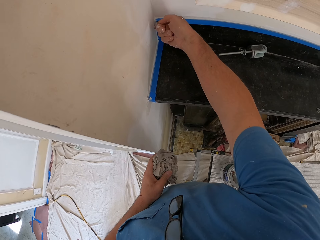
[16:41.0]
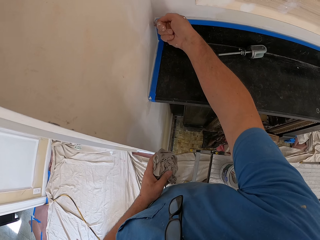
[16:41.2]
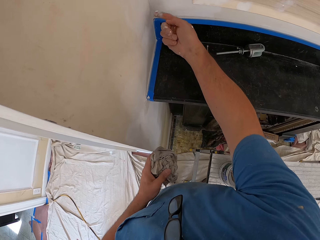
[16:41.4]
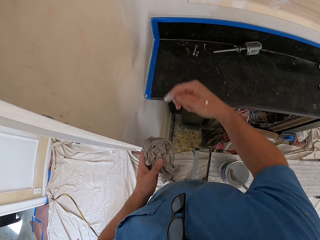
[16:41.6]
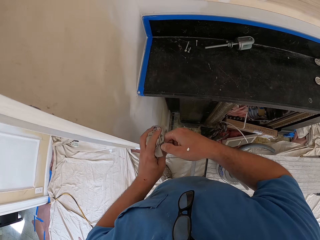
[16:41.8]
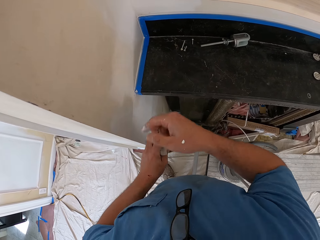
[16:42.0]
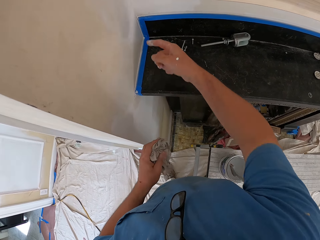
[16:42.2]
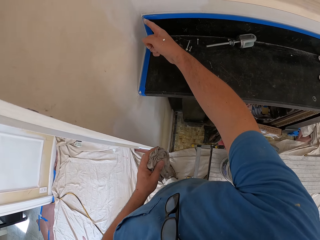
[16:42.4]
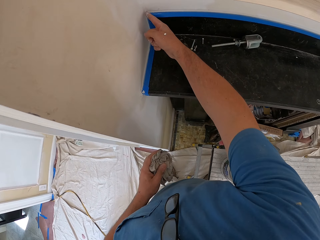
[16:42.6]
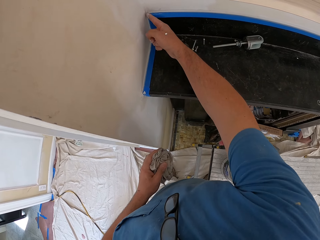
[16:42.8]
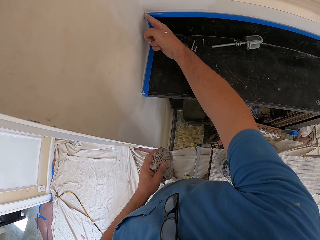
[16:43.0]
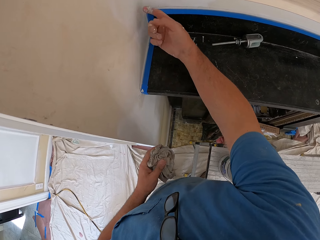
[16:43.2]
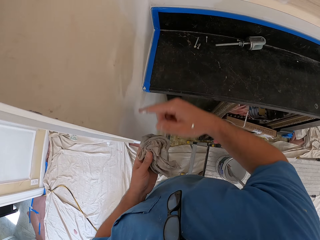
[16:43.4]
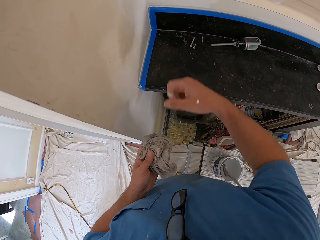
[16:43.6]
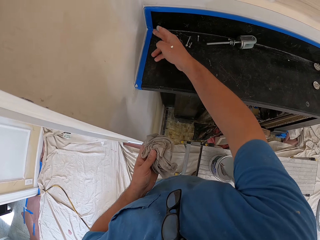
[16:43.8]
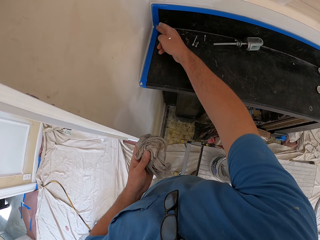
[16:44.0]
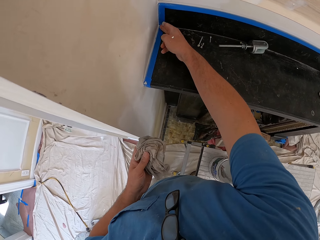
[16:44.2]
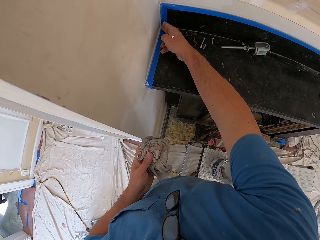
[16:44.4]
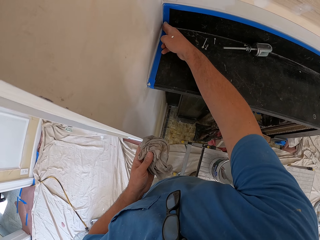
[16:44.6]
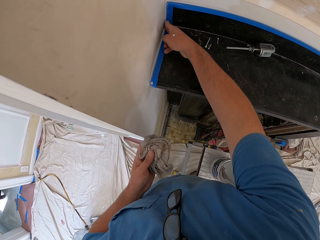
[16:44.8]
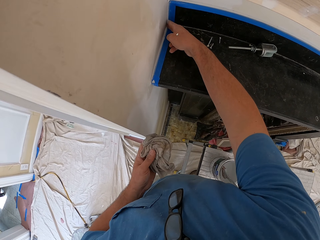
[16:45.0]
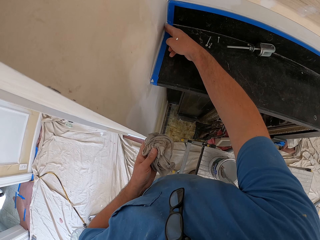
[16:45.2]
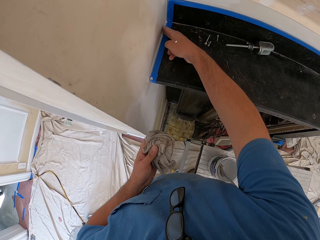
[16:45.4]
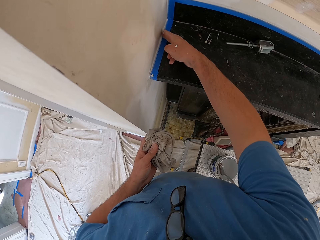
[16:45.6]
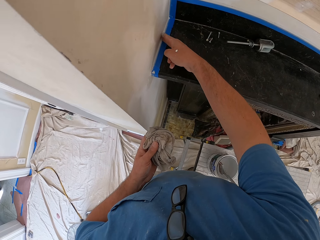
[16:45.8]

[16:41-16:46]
The camera wearer wipes his finger. He spreads the construction adhesive. He wipes his finger. He spreads the construction adhesive.

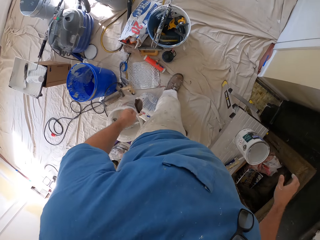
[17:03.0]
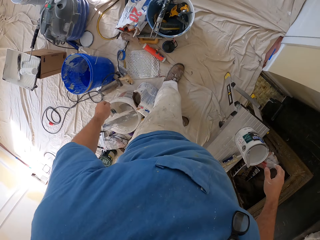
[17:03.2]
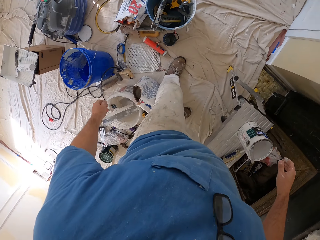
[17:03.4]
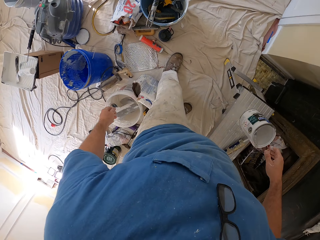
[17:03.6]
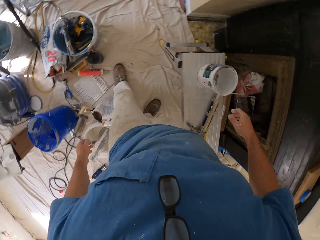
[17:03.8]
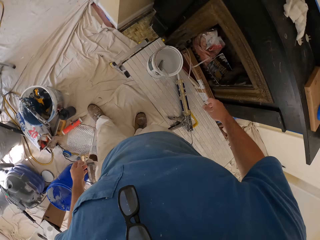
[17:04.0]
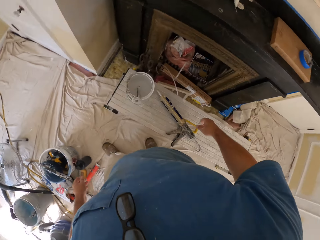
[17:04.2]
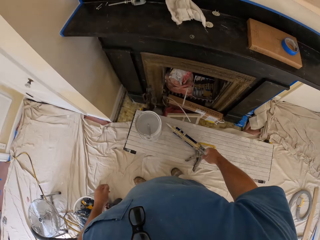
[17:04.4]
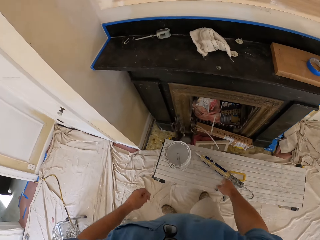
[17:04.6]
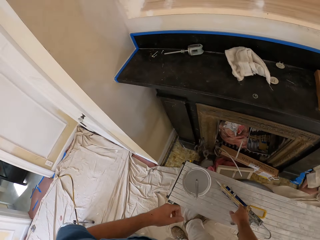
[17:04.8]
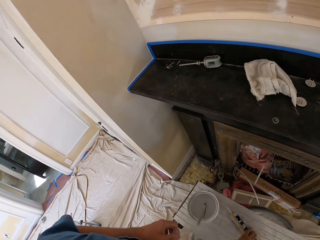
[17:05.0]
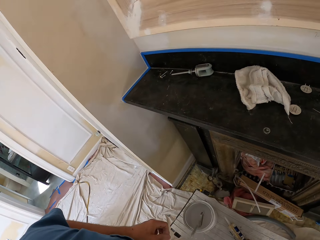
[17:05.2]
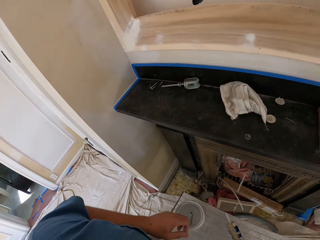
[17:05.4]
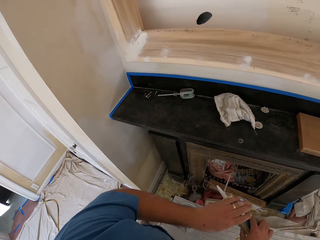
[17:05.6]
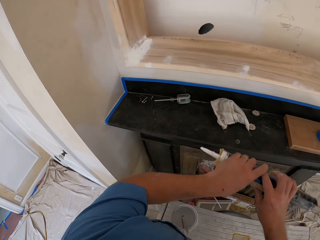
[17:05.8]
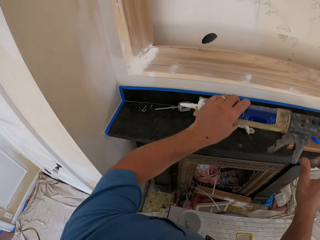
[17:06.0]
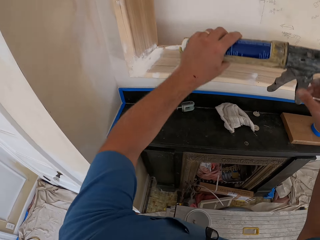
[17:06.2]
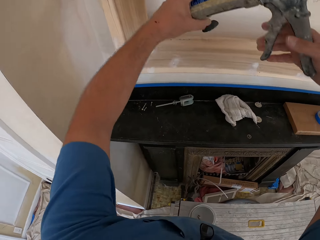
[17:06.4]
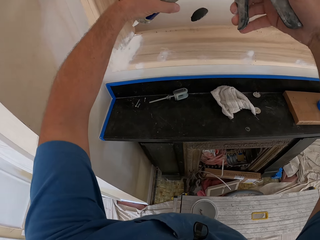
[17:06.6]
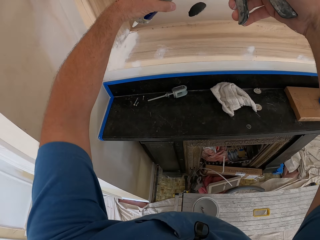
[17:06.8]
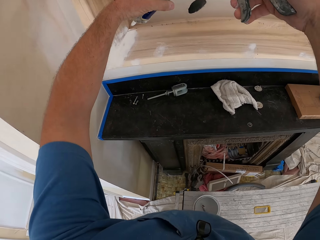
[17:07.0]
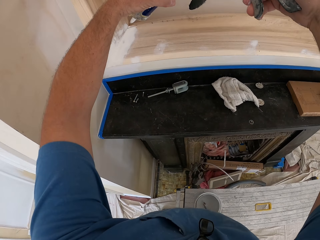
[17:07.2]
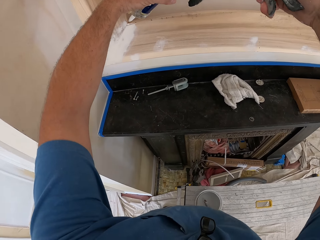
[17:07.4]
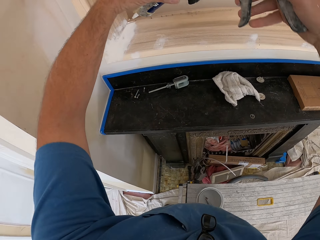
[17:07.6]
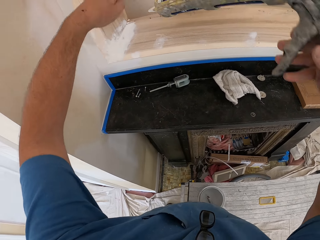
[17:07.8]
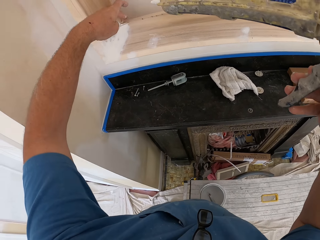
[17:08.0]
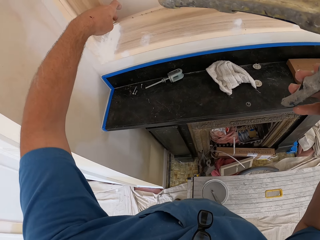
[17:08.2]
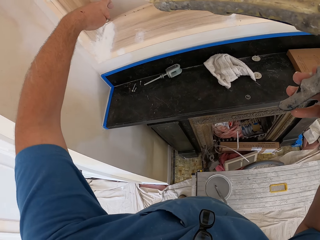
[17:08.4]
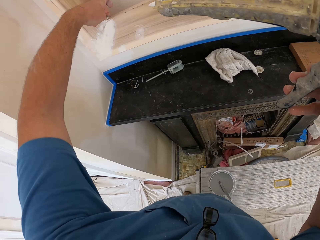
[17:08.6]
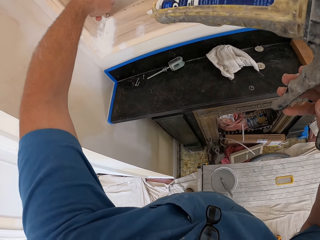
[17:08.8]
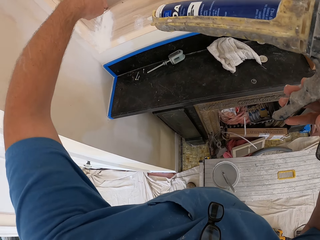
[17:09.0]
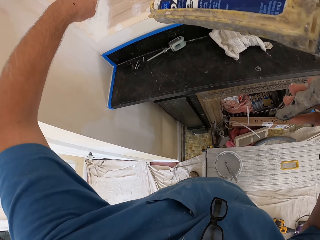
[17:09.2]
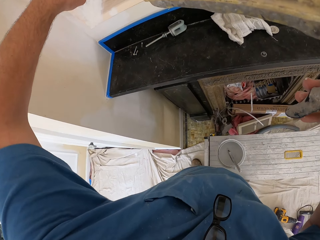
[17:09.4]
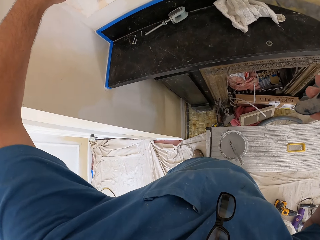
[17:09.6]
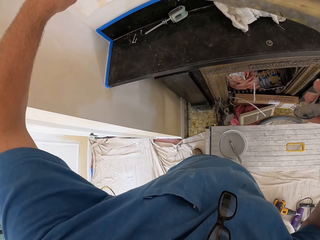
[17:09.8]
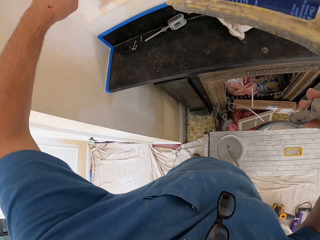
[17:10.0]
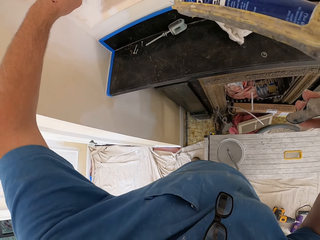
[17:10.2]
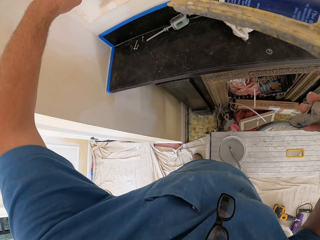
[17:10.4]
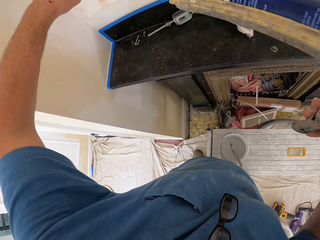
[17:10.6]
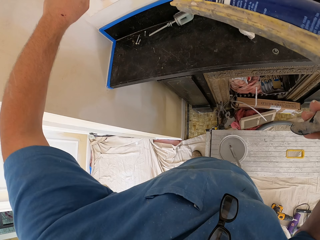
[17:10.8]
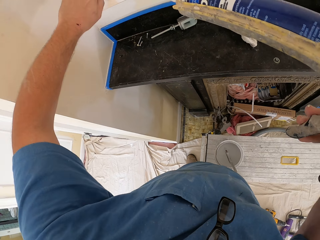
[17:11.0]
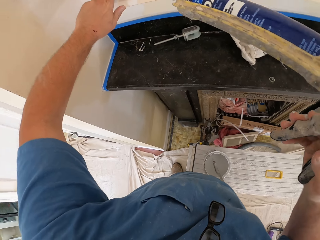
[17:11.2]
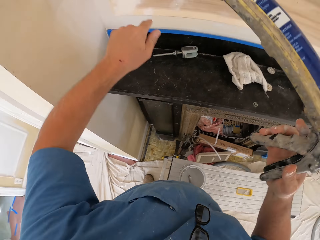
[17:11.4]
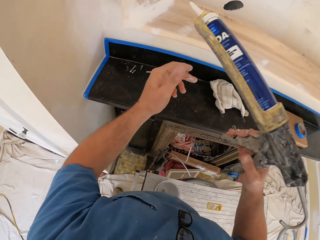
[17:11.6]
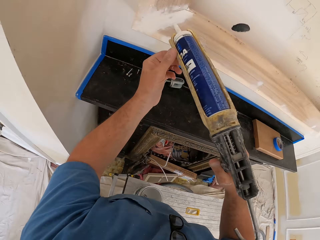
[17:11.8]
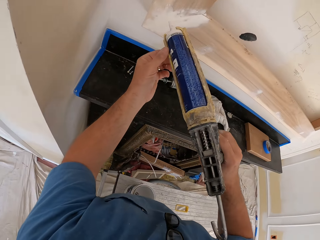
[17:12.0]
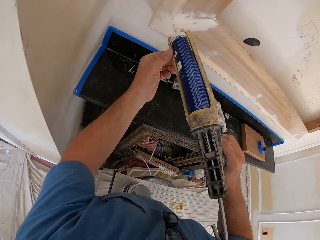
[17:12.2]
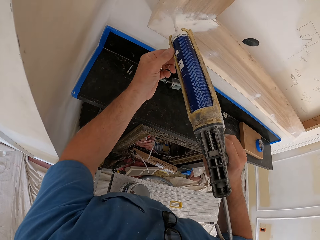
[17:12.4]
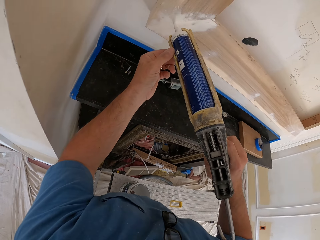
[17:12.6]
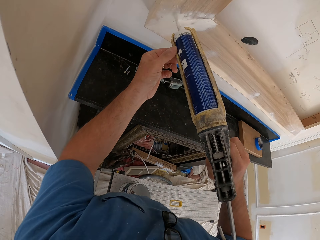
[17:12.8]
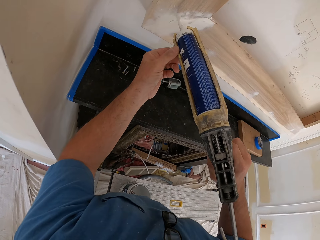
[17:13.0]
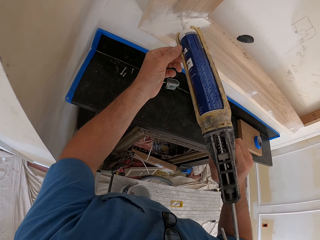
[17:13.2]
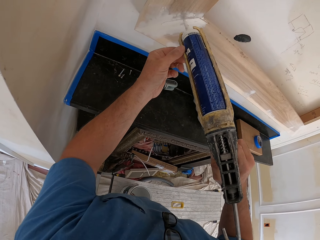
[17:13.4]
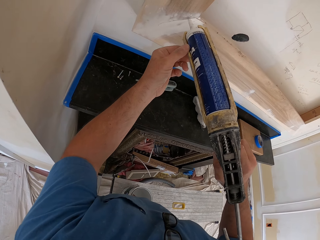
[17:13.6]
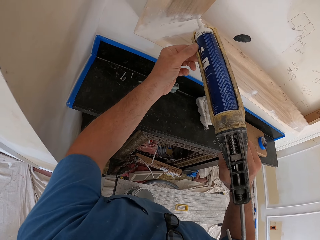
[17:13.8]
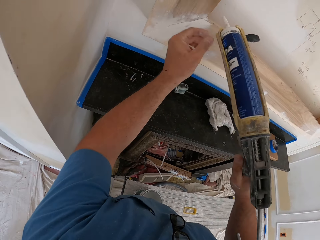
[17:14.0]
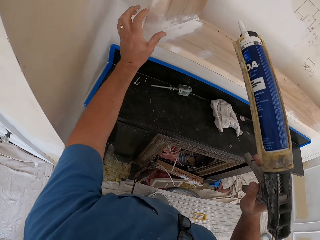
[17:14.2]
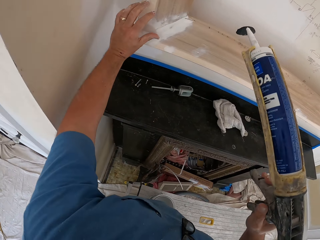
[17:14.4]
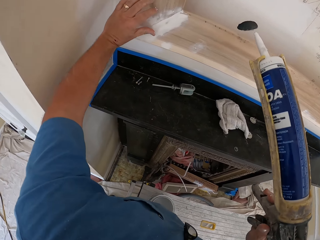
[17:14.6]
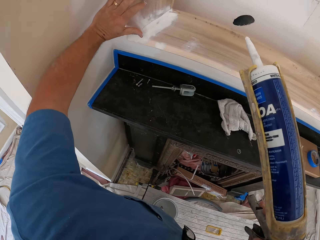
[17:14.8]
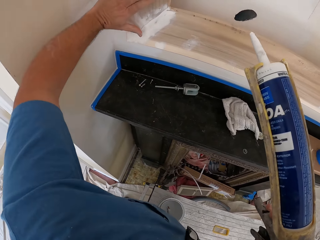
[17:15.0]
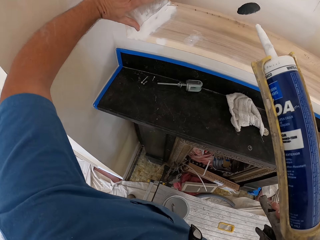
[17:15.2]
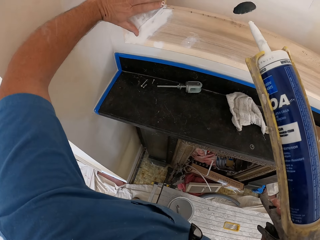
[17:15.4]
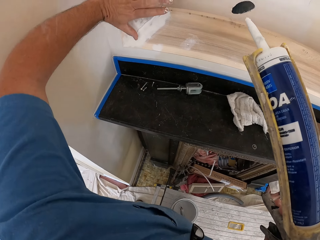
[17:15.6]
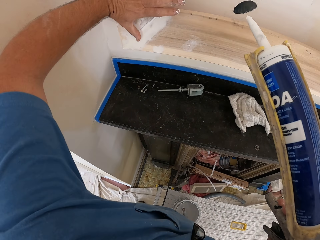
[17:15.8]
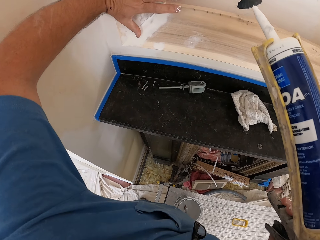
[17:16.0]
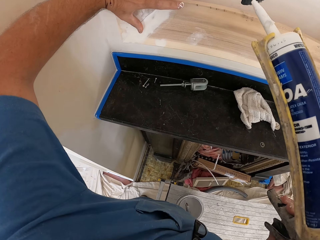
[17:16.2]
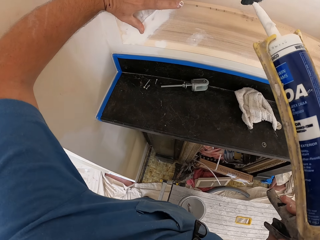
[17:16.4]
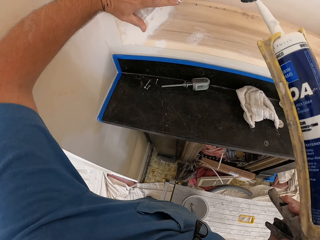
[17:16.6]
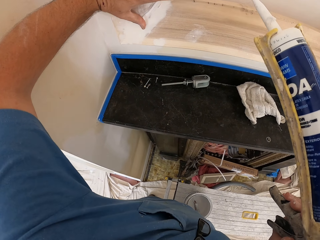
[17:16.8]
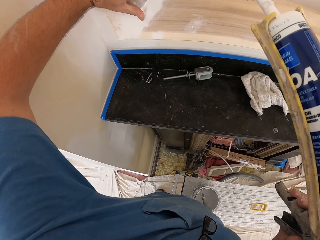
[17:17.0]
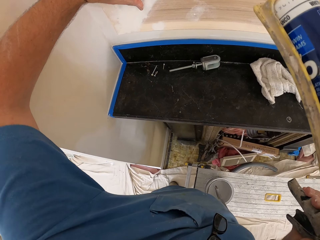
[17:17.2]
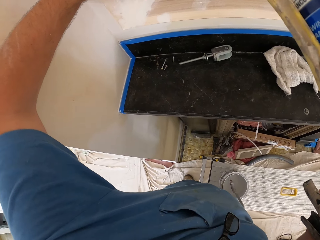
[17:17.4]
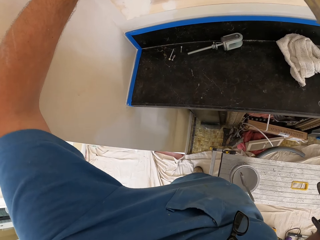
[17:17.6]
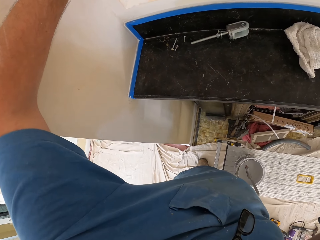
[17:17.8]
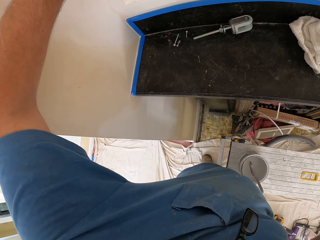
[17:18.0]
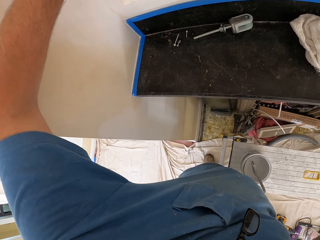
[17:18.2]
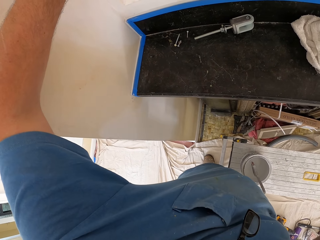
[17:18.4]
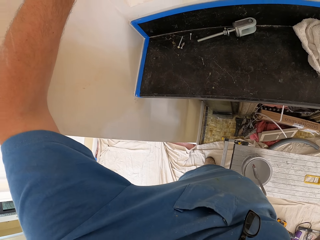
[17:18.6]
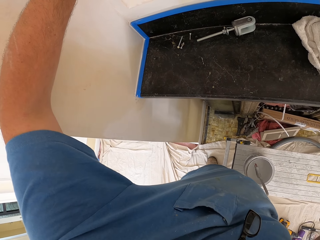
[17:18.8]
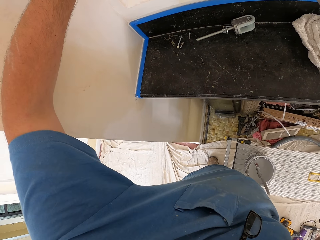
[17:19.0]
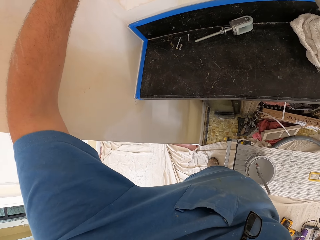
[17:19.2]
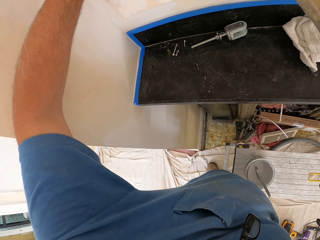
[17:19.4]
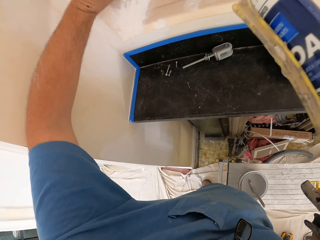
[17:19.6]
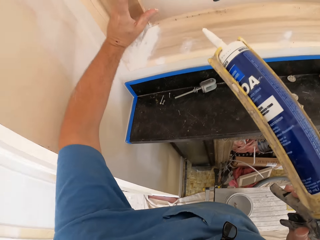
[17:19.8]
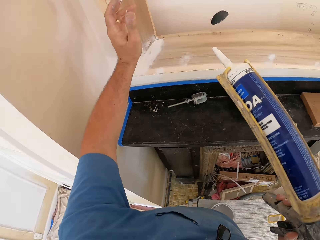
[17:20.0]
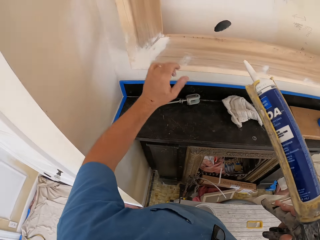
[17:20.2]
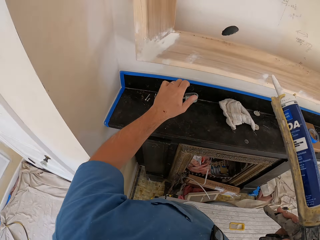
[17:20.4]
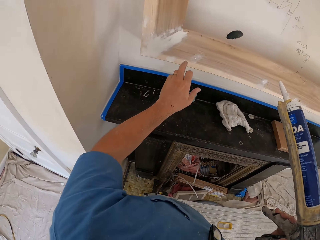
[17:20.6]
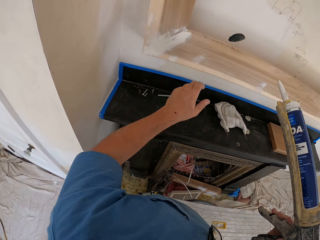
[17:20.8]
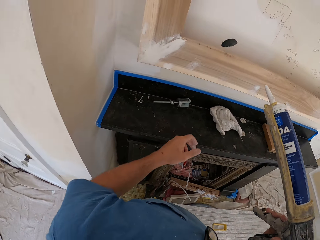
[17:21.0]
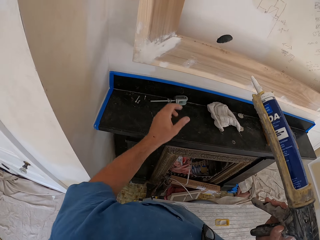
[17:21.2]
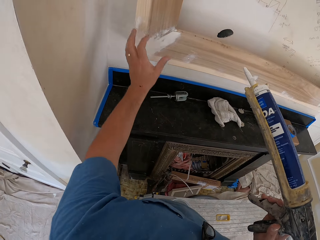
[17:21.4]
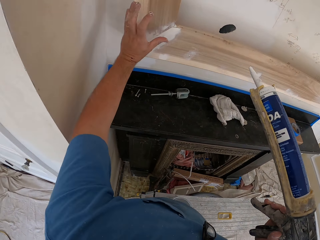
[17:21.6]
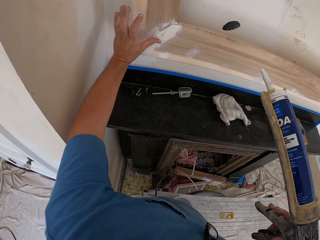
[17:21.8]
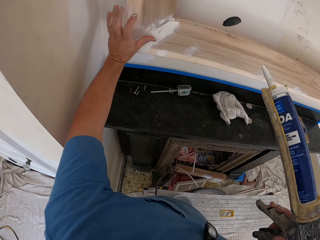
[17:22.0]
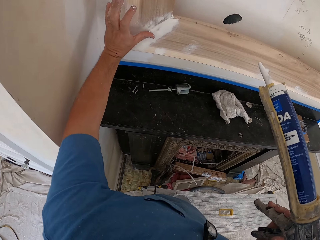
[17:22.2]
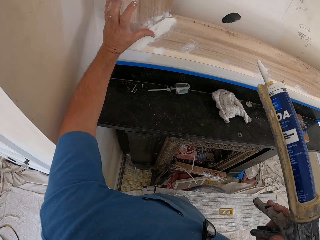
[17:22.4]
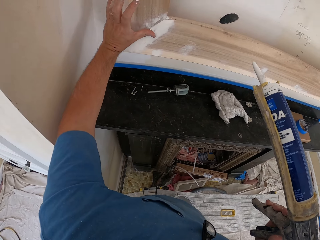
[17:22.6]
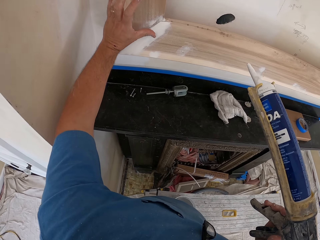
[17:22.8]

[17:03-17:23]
The camera wearer throws the towel and looks around the room. He picks up the construction adhesive gun or caulking gun. He carries the caulking gun with both hands. He applies the glue on the wall with the caulking gun. He adjusts the glue on the wall with his left hand. He applies the glue on the wall with the caulking gun. He adjusts the glue on the wall with his left hand.
